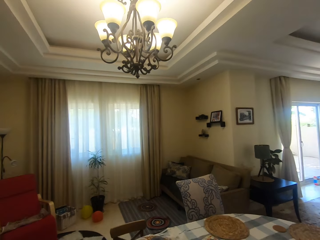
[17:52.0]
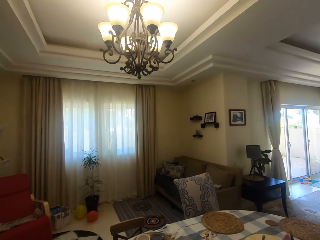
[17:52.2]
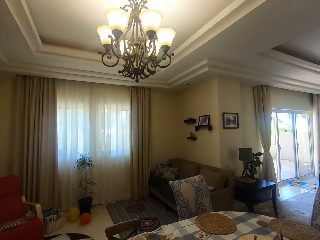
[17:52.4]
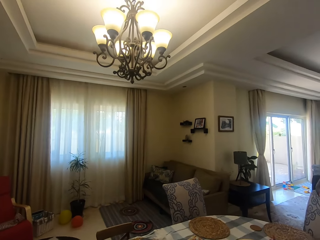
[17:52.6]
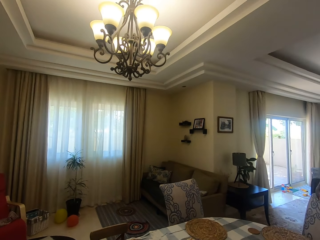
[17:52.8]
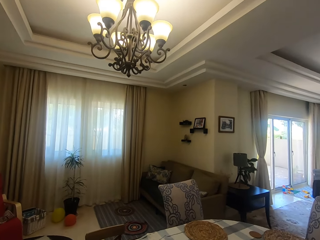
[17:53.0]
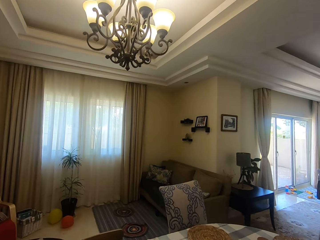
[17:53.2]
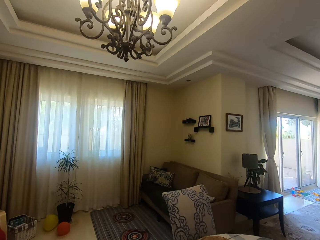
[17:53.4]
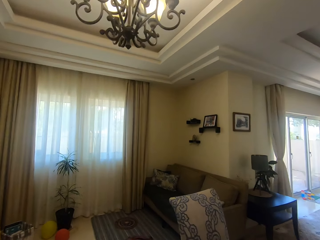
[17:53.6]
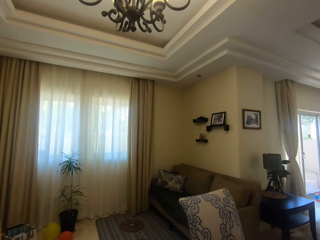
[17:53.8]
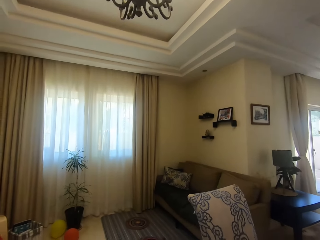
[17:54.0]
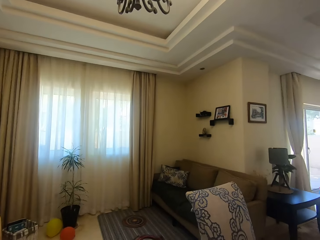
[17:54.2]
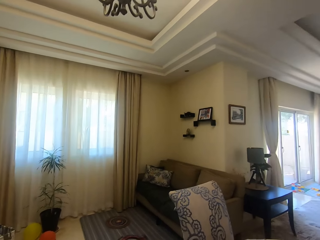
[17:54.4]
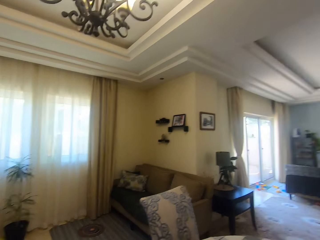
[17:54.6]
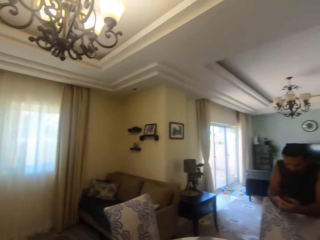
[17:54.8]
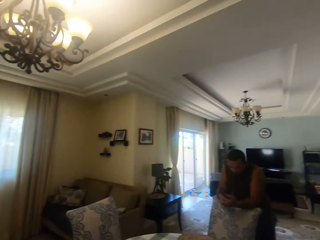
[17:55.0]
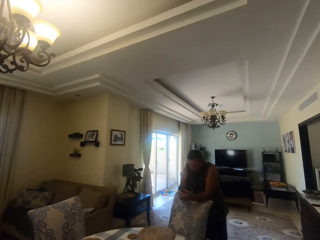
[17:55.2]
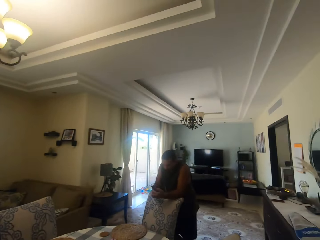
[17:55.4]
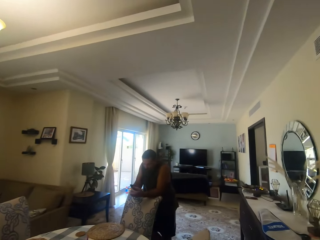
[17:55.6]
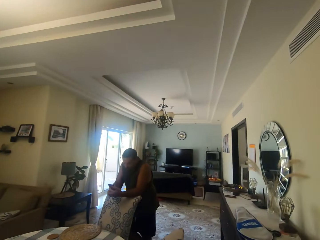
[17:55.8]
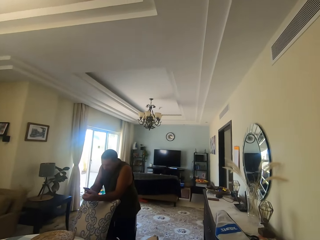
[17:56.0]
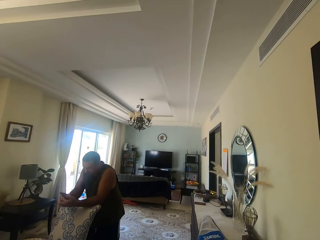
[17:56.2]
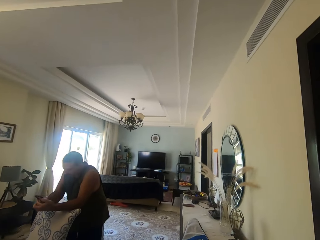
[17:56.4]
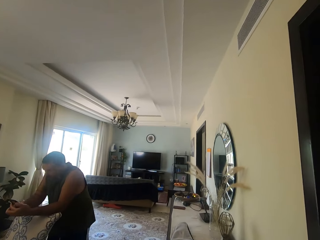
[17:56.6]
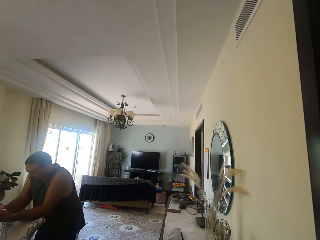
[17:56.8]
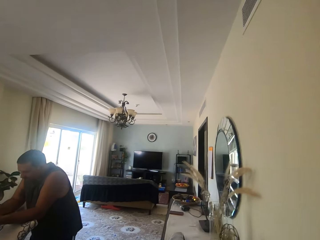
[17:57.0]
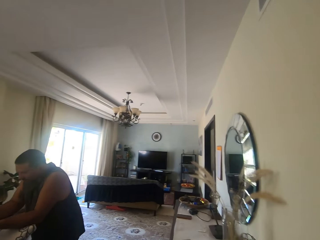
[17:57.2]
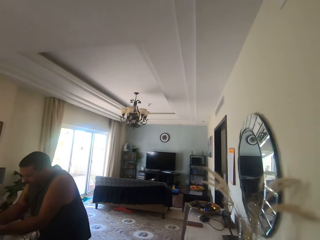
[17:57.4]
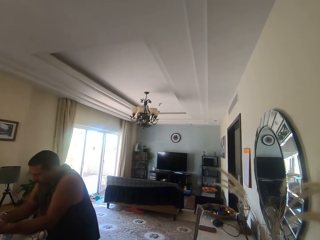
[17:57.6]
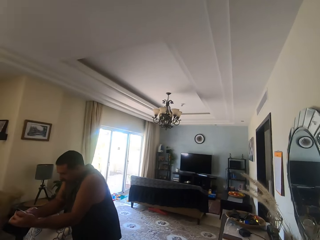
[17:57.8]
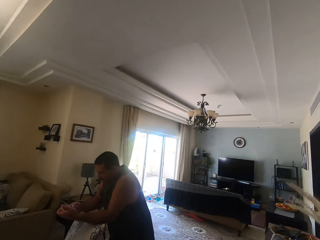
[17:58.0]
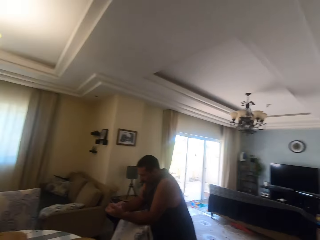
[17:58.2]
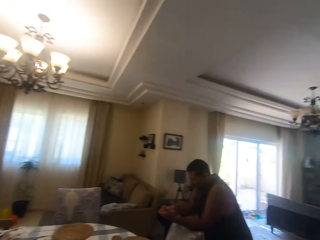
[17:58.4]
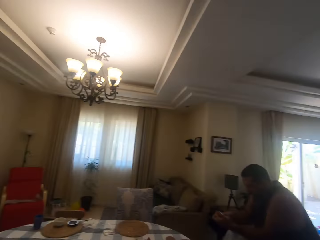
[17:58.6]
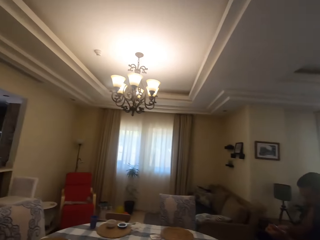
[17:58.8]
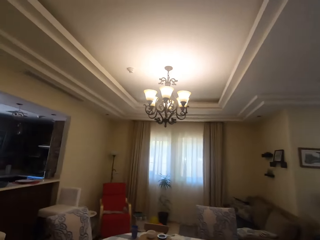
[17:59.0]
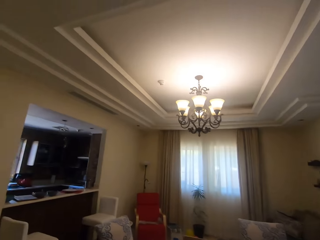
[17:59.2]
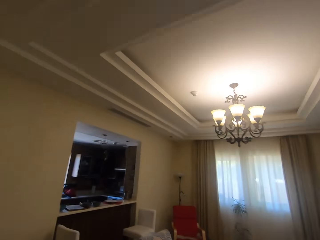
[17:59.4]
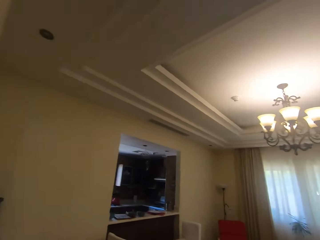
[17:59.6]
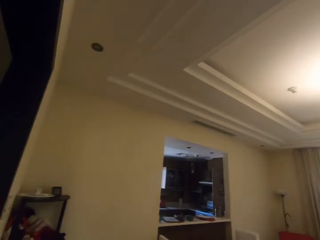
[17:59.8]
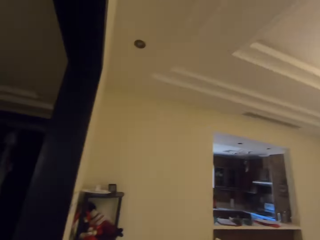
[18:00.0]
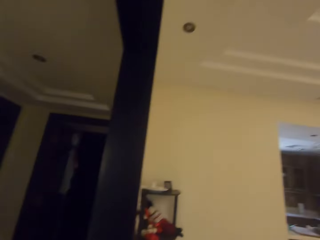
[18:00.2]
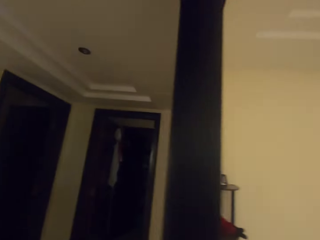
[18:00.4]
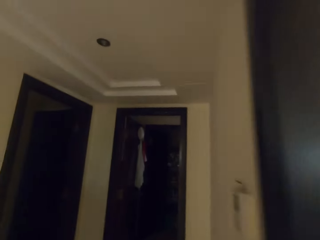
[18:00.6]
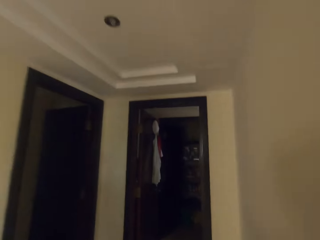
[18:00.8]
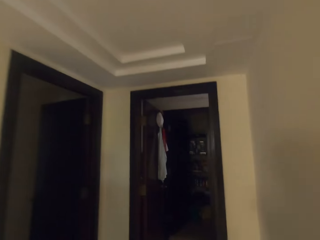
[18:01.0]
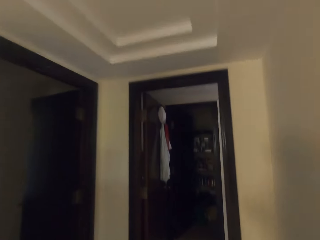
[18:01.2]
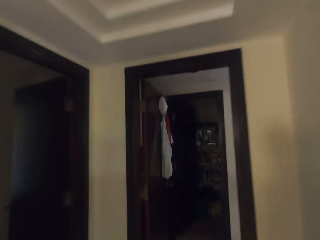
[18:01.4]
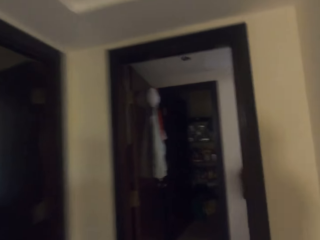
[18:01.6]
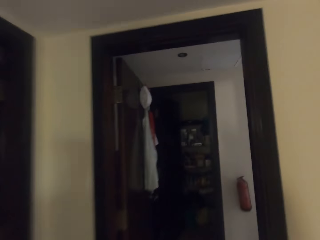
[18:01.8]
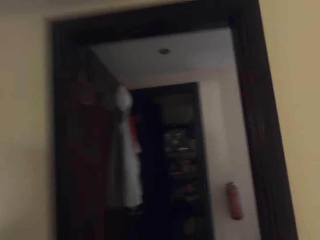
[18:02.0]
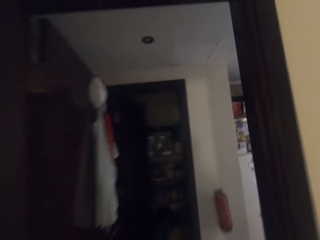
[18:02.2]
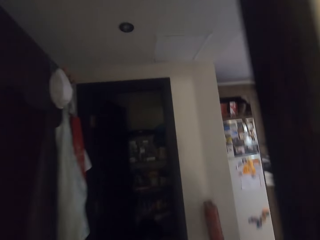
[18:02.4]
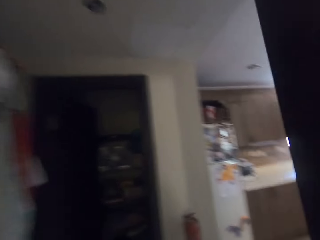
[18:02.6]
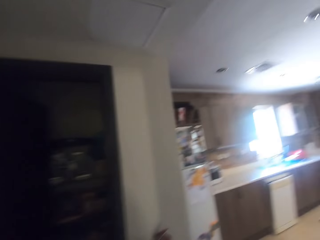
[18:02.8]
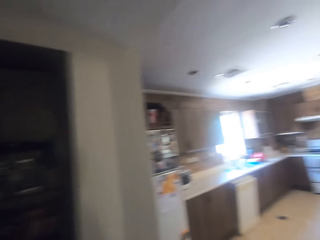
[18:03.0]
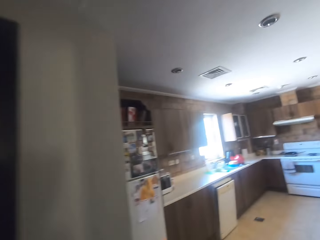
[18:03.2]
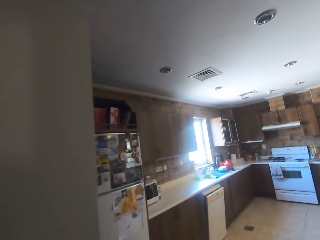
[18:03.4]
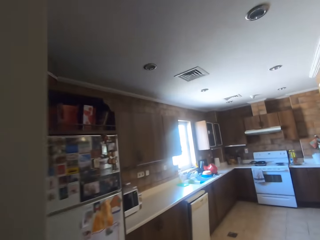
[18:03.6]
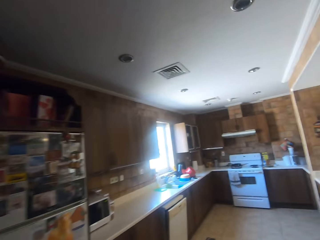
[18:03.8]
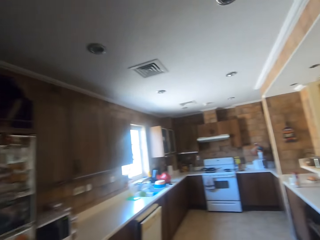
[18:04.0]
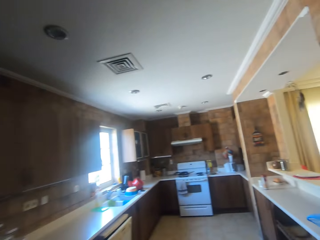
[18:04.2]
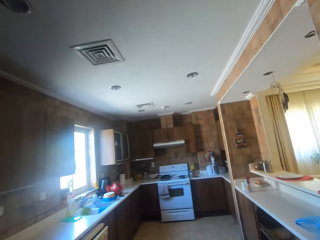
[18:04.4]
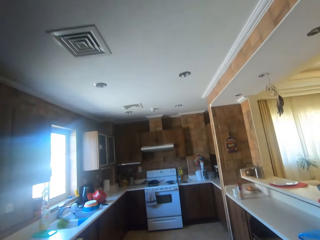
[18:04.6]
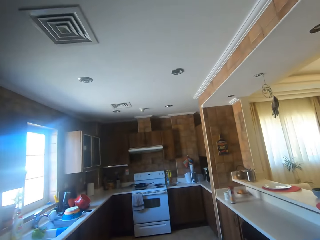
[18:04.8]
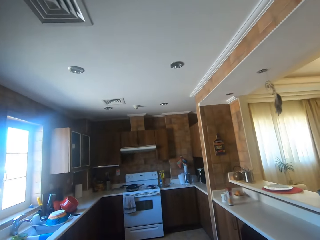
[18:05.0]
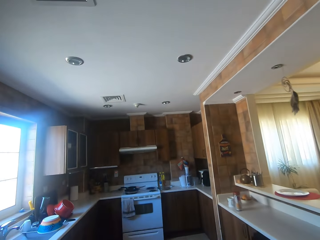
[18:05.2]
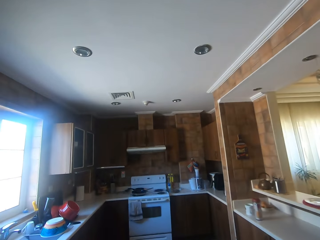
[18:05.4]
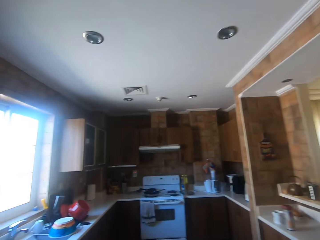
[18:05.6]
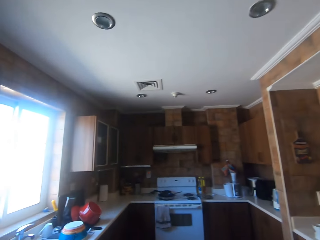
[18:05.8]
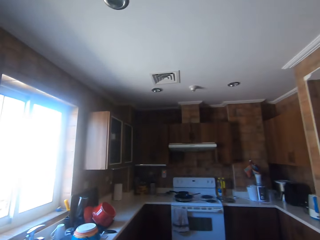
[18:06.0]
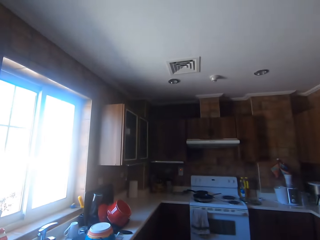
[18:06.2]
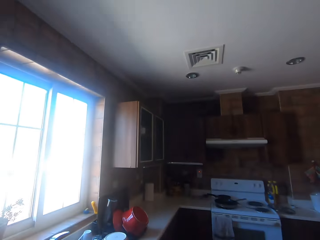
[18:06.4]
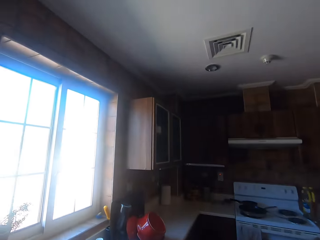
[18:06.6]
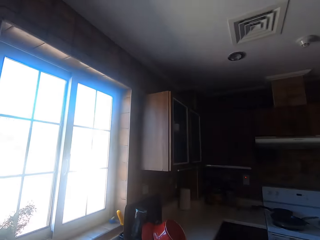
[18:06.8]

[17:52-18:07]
A man operates a mobile phone. The camera wearer looks around. They turn around. The man operates the mobile phone. The camera wearer walks in the house. They turn around. They walk in the house. They turn around. They walk in the kitchen.

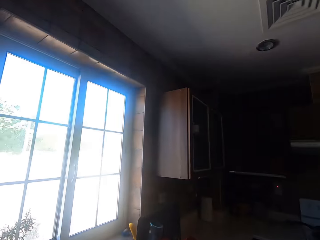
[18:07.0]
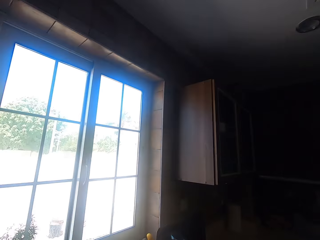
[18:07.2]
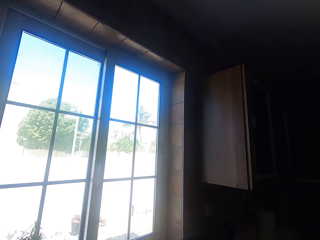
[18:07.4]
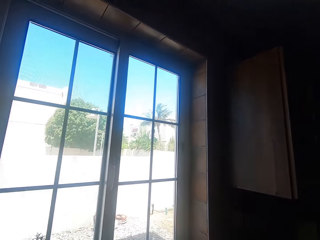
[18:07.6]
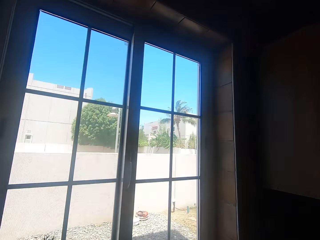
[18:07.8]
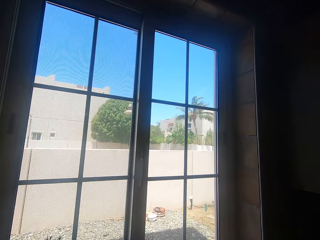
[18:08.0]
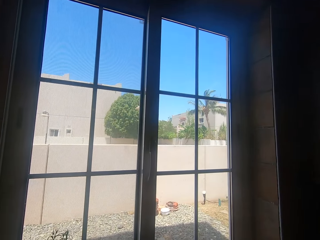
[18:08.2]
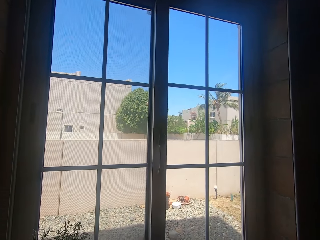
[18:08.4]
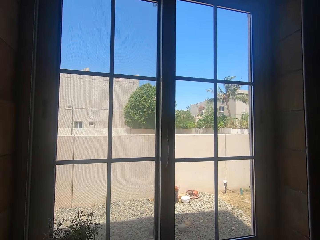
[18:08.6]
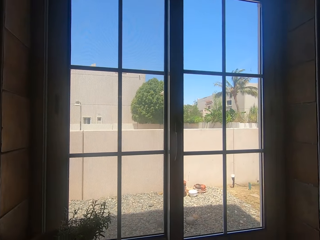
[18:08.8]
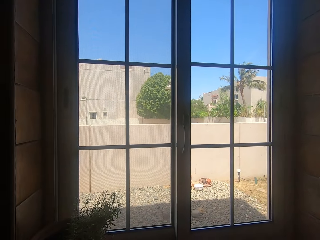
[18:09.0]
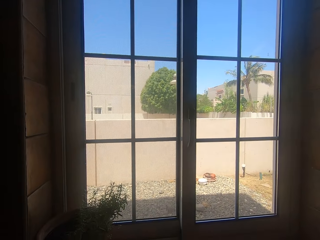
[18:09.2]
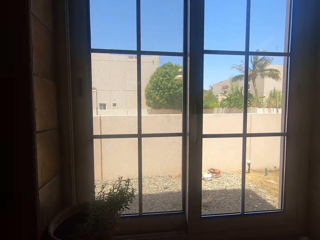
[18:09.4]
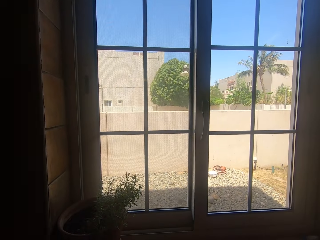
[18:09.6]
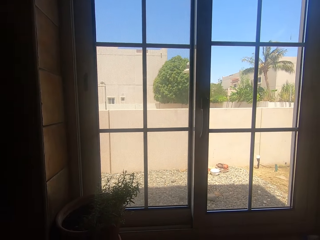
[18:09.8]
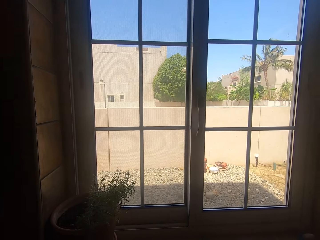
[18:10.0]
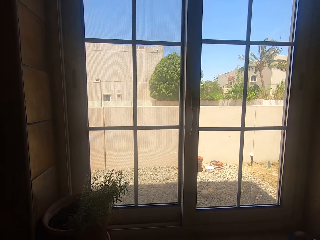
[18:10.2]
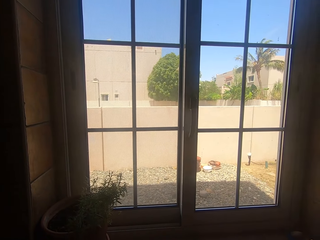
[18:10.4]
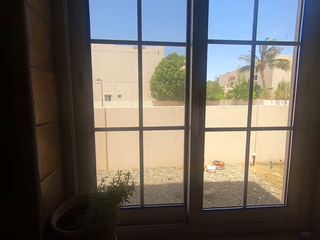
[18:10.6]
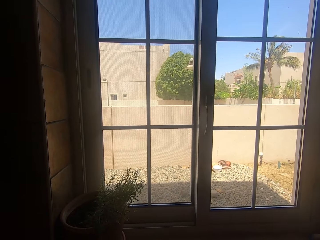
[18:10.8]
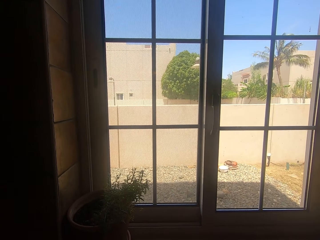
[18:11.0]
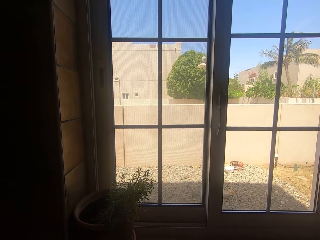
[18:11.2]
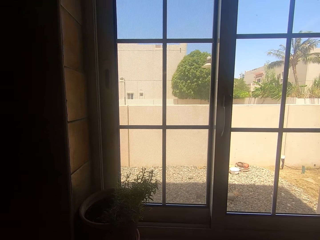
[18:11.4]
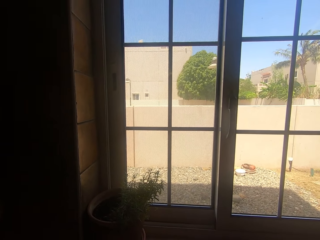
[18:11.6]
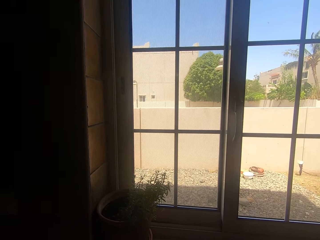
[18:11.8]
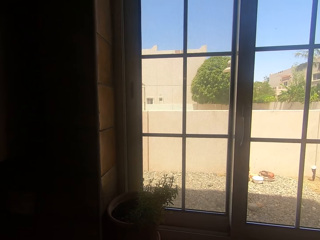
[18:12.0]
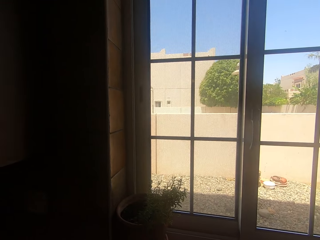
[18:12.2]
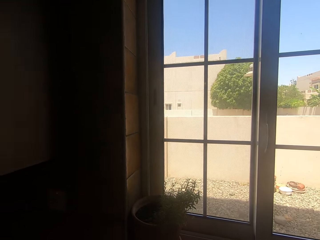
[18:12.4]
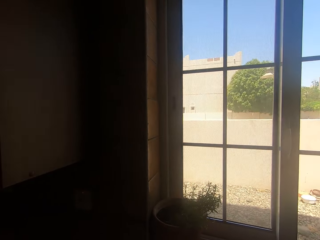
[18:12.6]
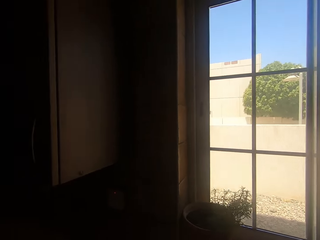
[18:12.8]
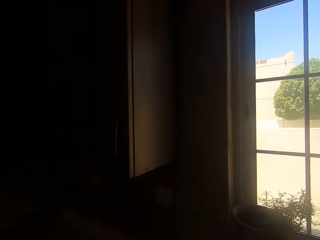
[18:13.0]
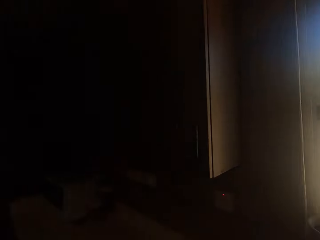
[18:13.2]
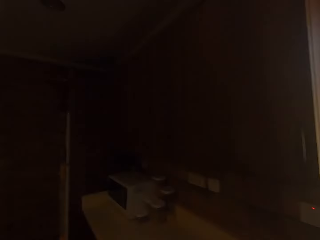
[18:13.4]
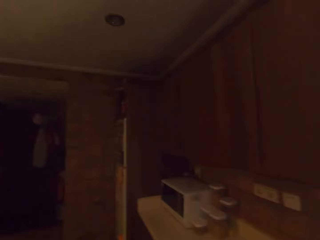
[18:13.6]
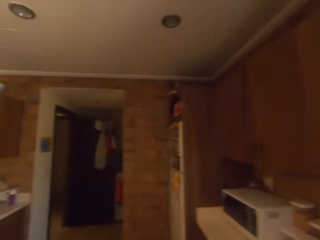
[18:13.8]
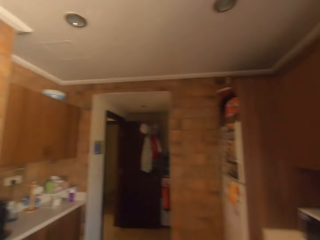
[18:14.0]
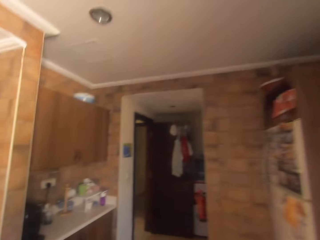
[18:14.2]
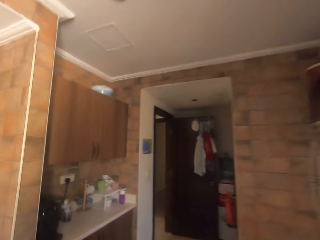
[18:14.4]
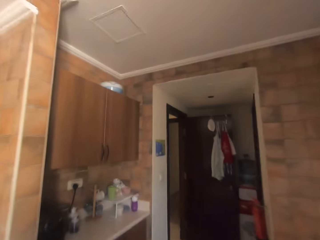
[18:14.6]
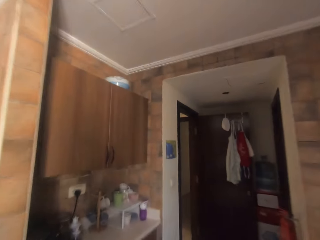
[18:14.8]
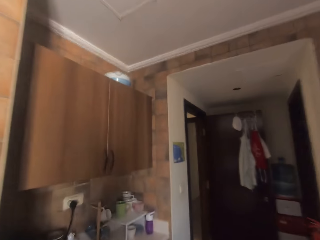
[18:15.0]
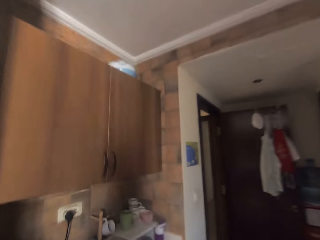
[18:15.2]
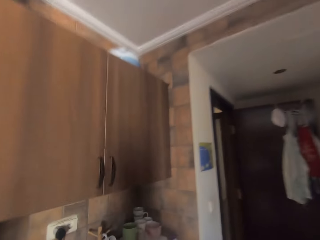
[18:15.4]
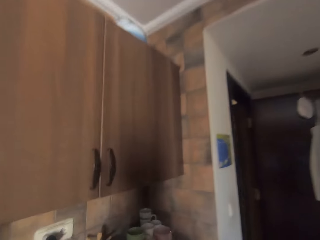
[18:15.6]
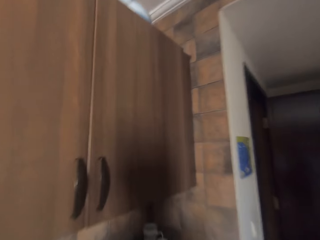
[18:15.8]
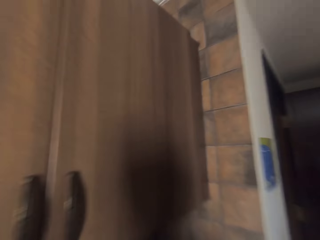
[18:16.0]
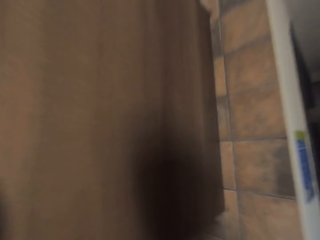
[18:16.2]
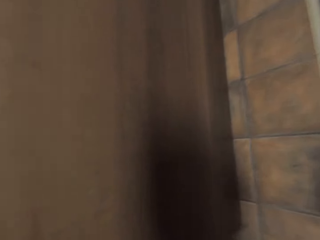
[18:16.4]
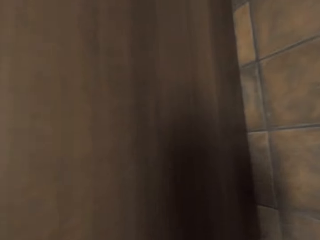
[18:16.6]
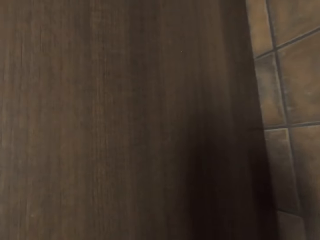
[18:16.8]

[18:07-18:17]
The camera wearer turns around. They look around. They do something. They look around. They walk around. They turn around. They walk in the kitchen.
